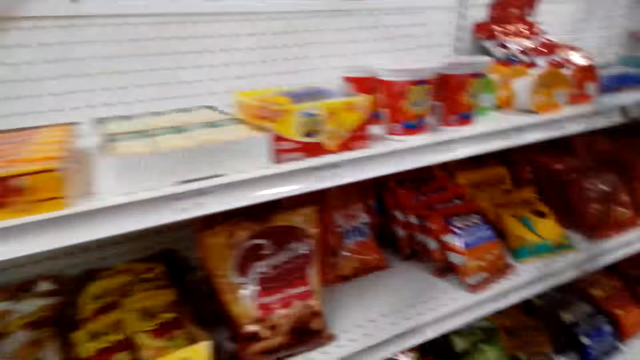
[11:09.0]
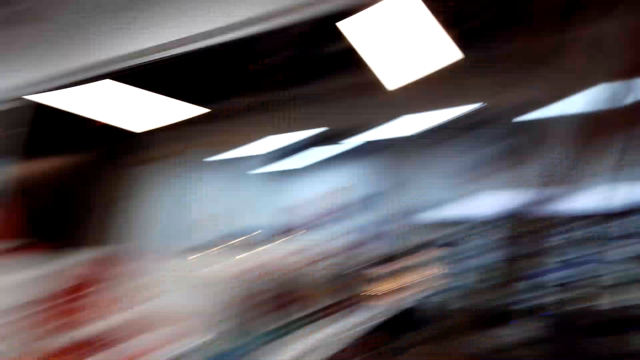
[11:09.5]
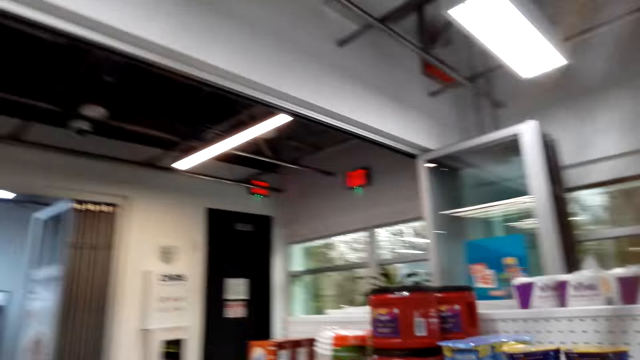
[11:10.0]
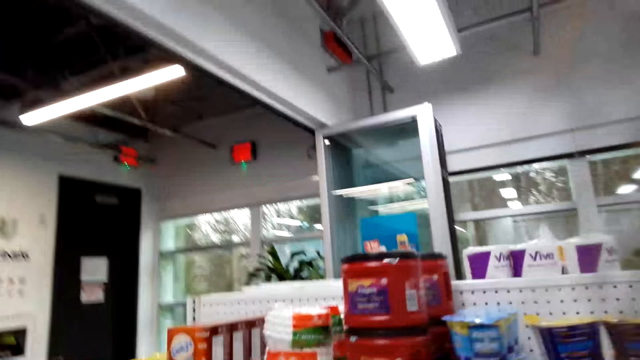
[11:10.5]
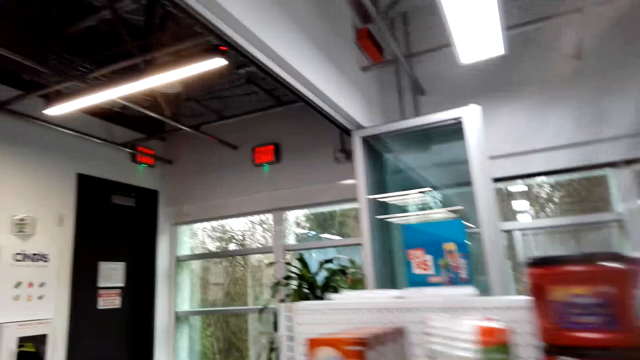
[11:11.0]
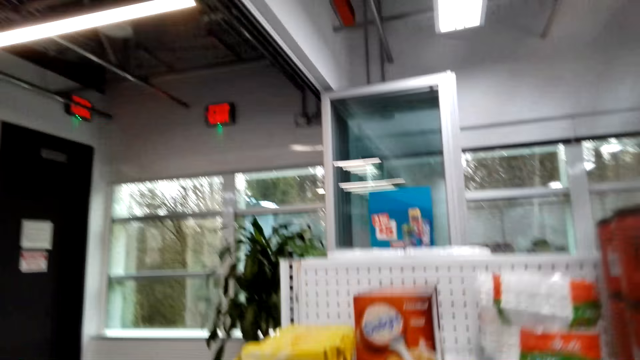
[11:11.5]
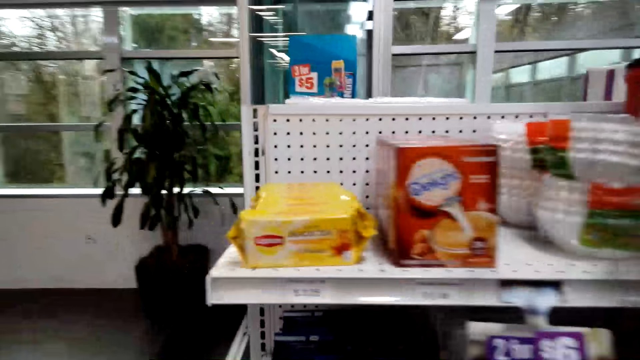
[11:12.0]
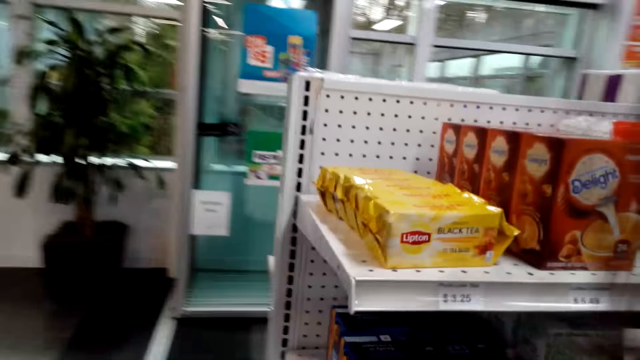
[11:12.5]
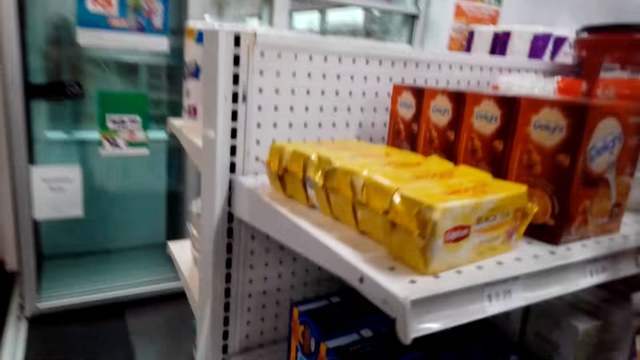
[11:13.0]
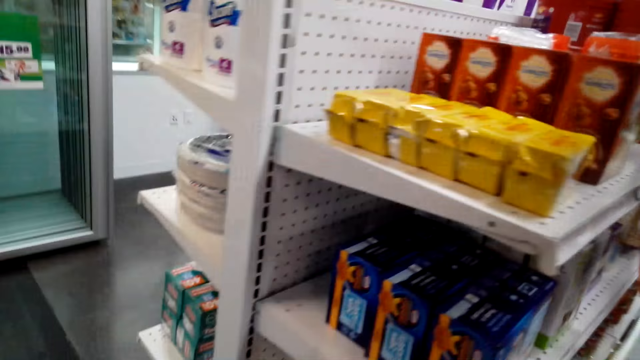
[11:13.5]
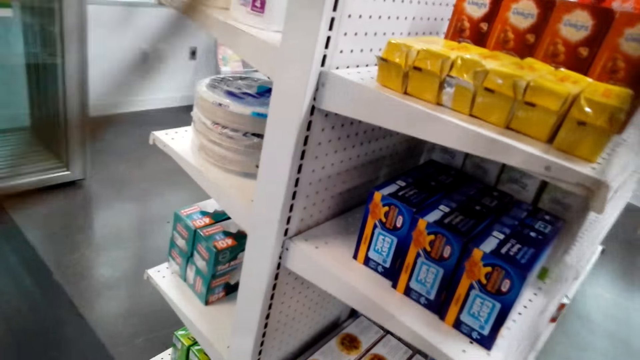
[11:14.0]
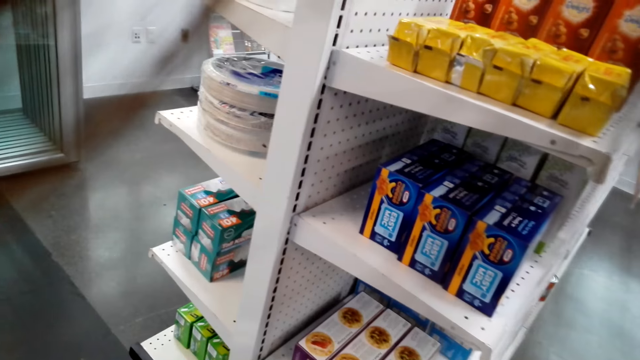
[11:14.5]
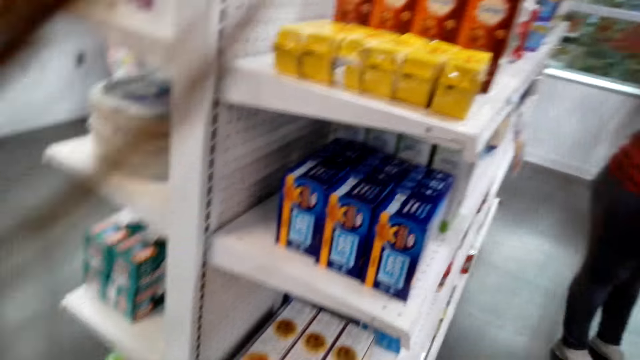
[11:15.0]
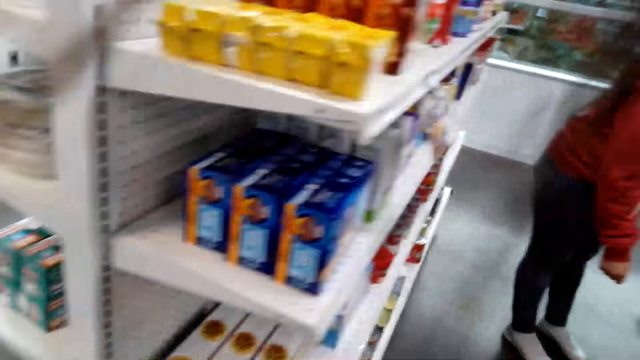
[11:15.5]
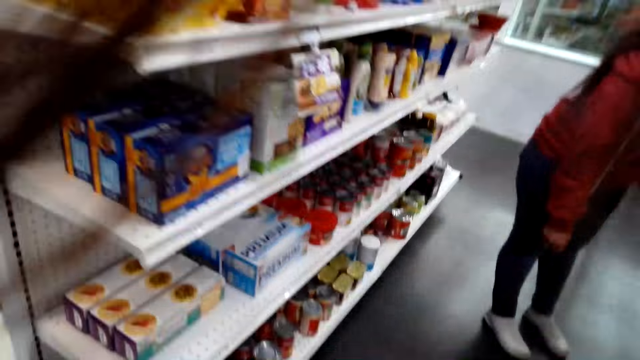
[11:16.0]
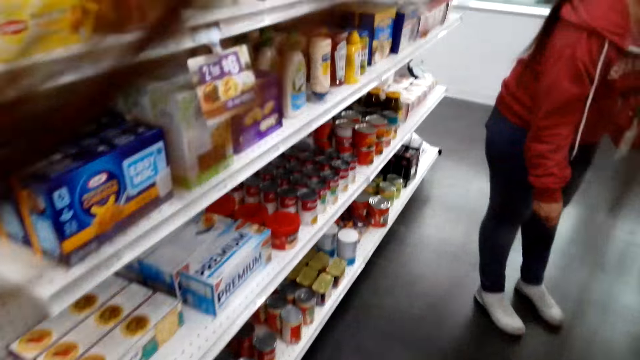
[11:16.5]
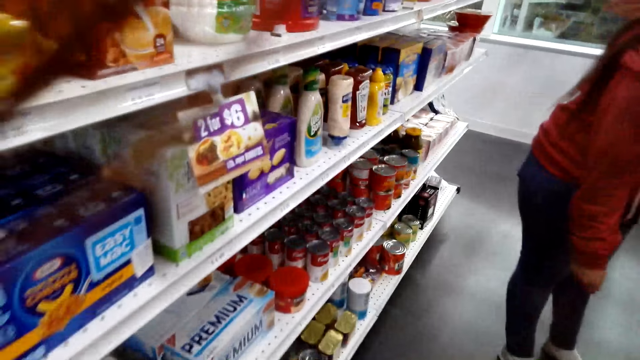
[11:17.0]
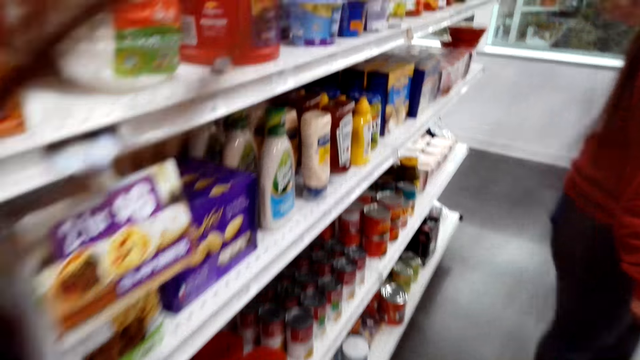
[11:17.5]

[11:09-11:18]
The camera wearer inspects the racks.

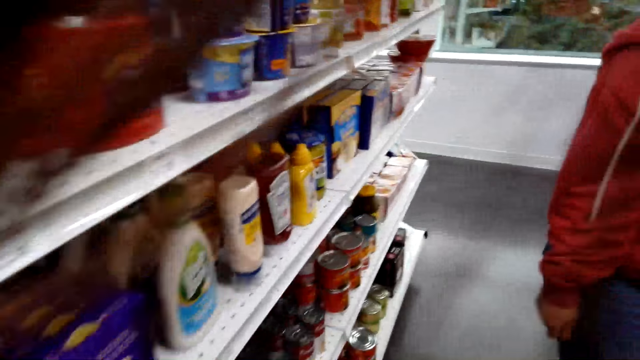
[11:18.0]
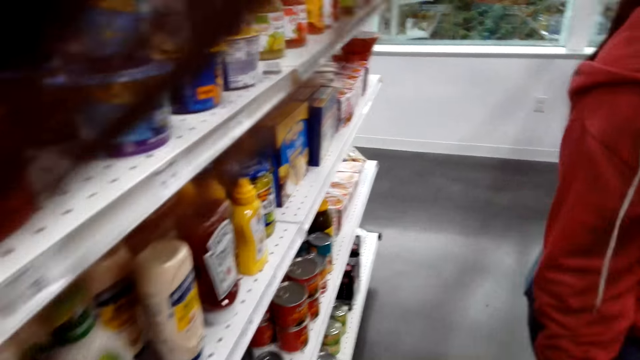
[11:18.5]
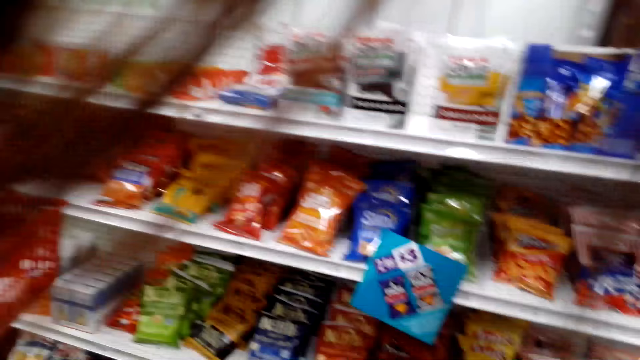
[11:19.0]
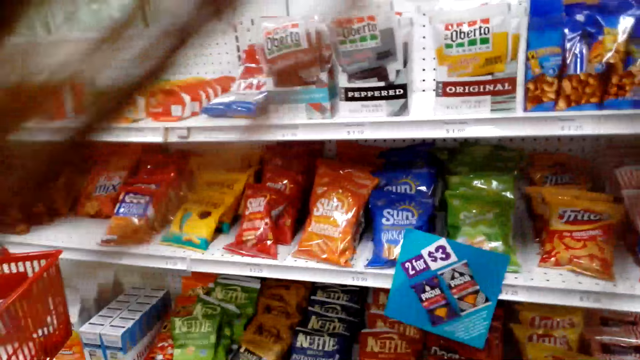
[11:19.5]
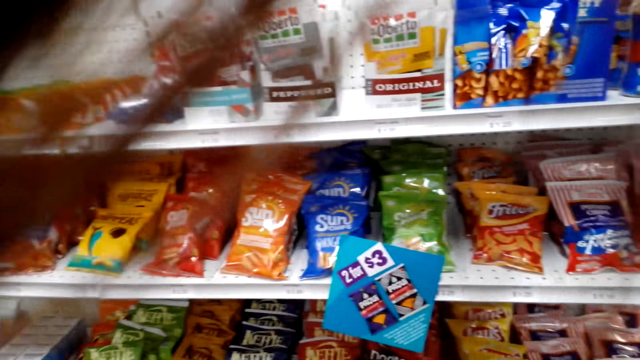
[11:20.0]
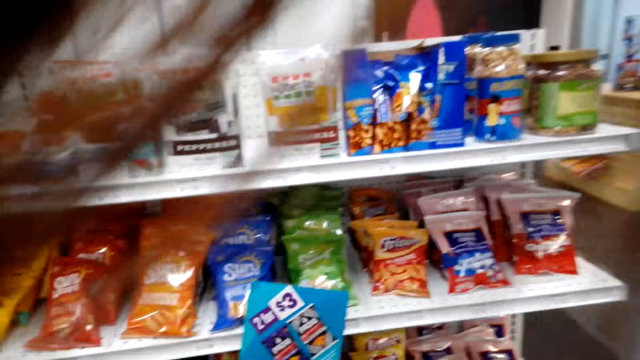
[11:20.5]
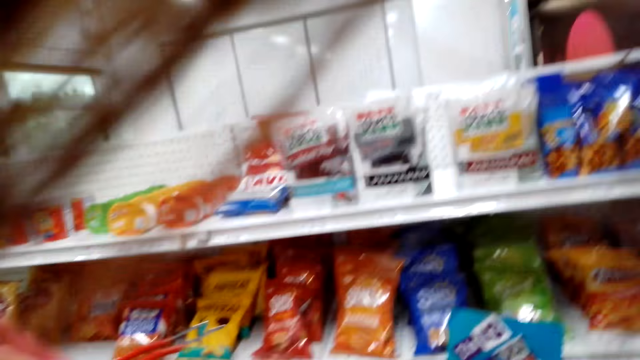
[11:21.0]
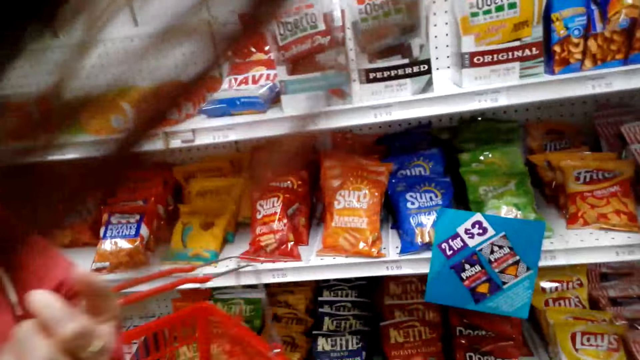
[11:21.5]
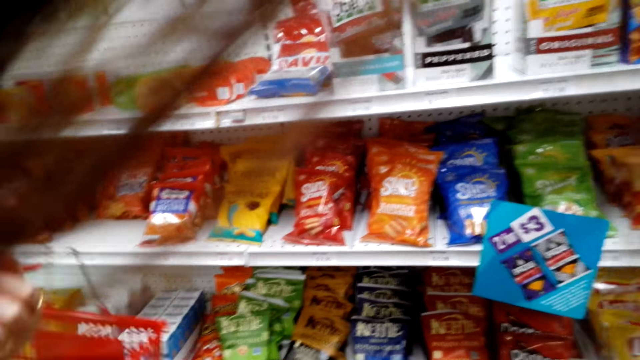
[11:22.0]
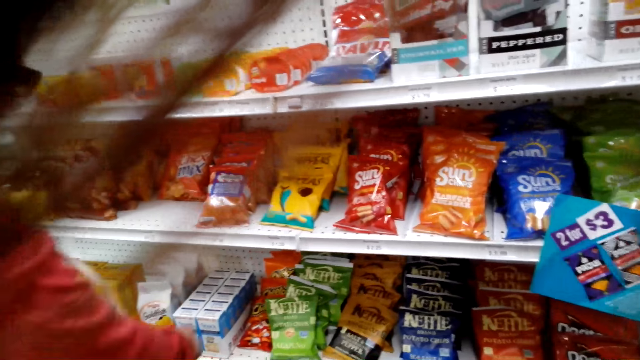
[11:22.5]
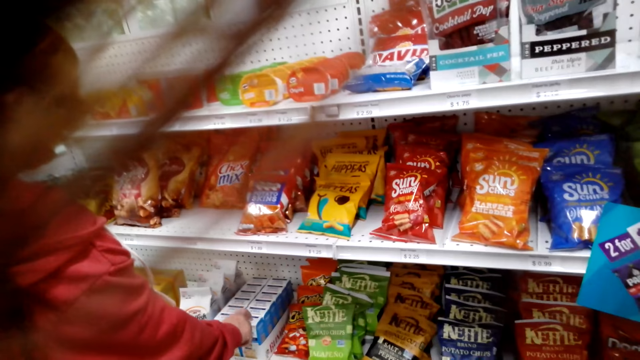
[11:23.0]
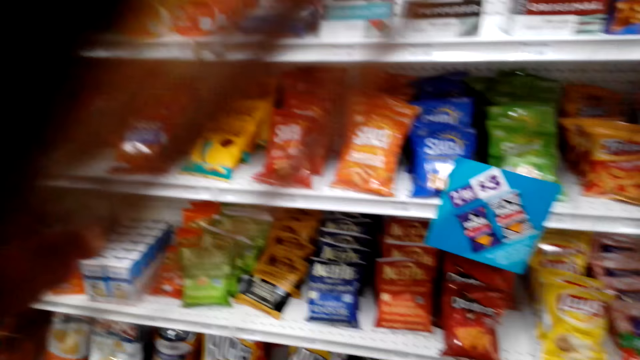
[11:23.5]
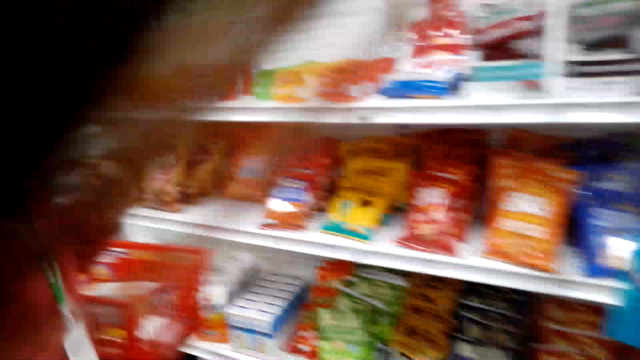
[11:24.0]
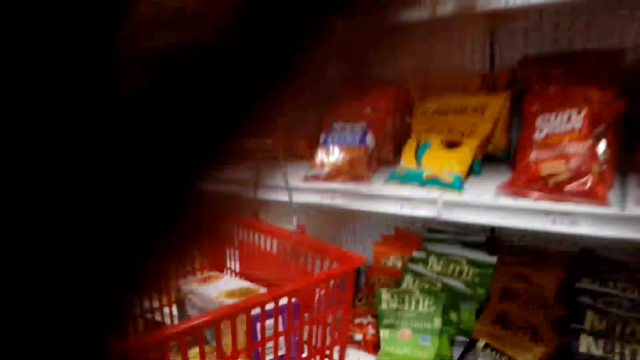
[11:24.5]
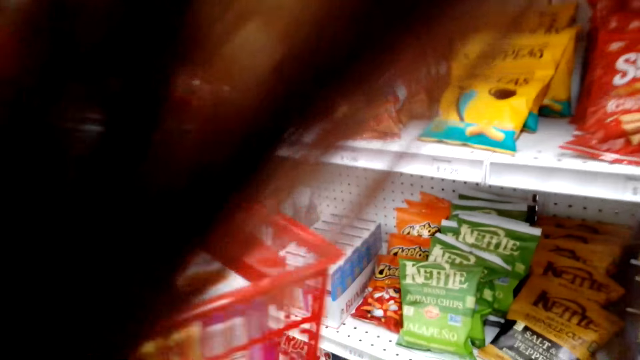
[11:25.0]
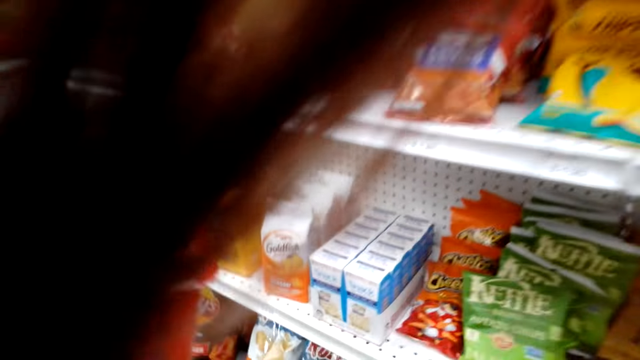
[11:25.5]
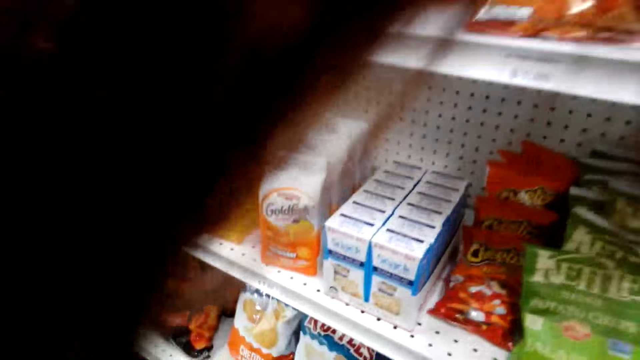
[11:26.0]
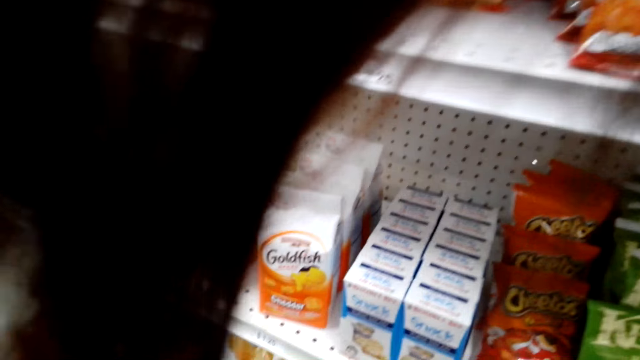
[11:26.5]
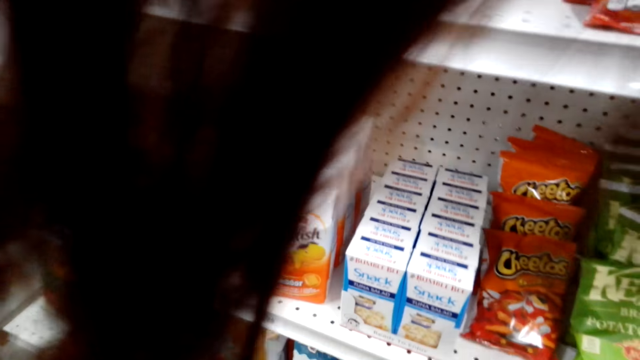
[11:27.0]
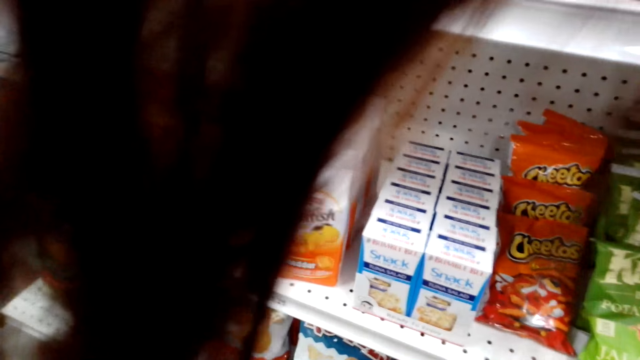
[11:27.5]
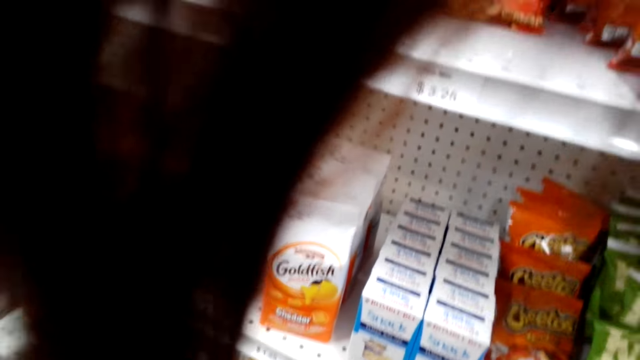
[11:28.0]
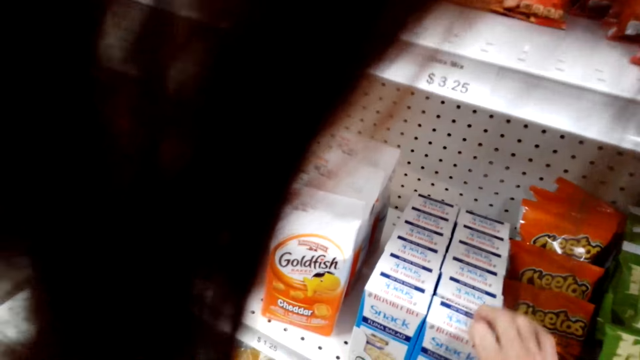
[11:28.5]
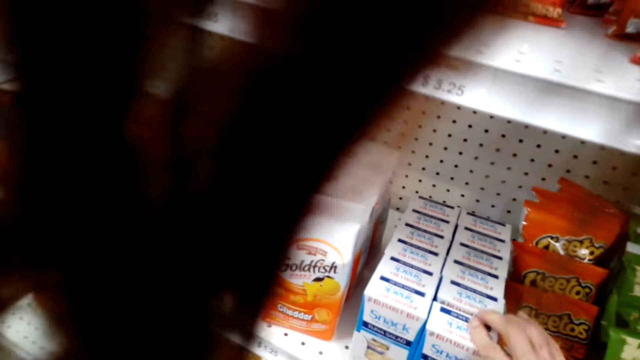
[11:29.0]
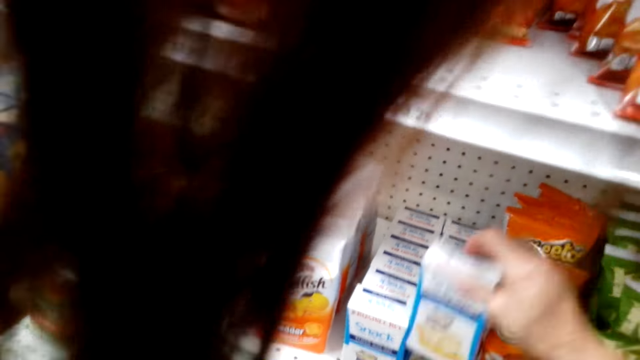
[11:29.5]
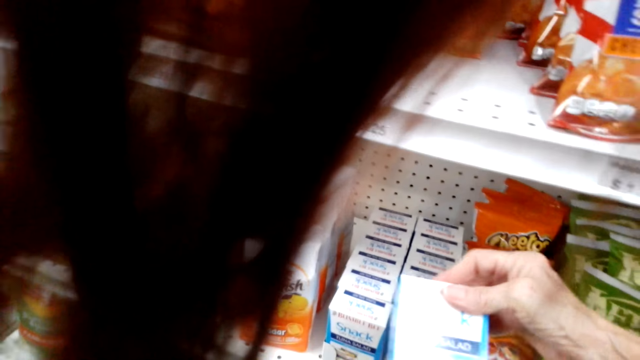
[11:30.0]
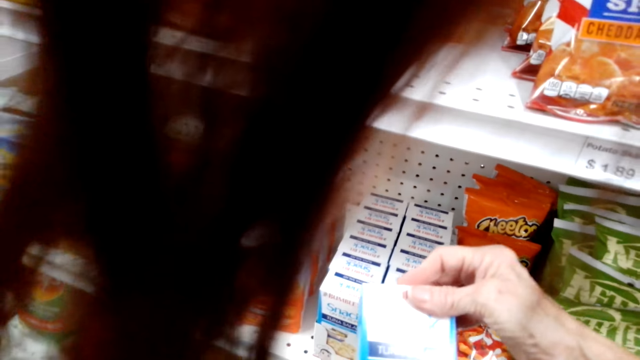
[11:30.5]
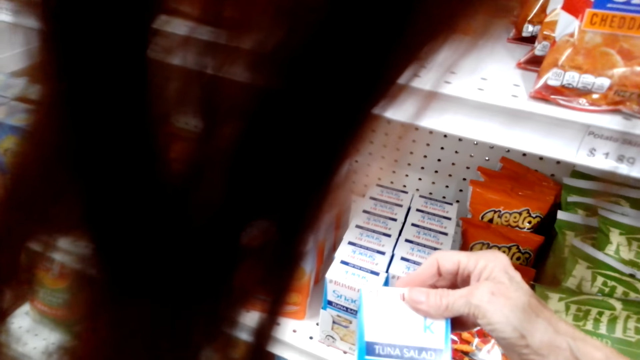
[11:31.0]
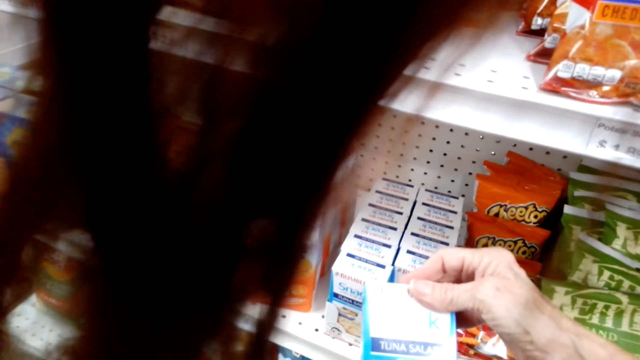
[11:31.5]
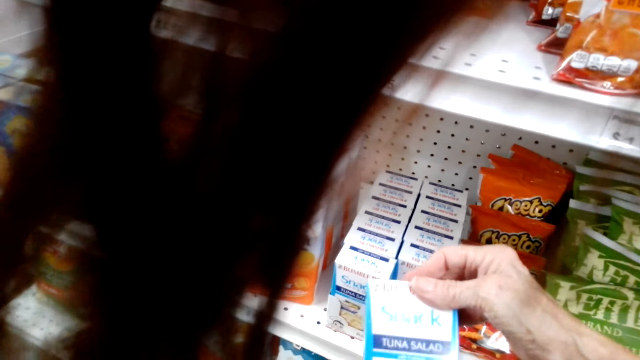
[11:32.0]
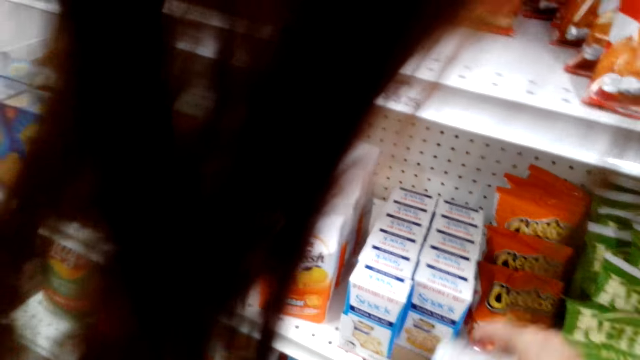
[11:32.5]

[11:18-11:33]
A woman talks to the camera wearer. The camera wearer inspects the racks. The woman touches a snack box. The woman talks to the camera wearer. The camera wearer picks up the snack box. They talk to the woman.
